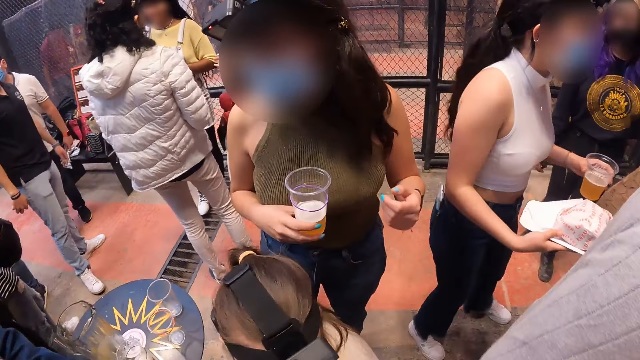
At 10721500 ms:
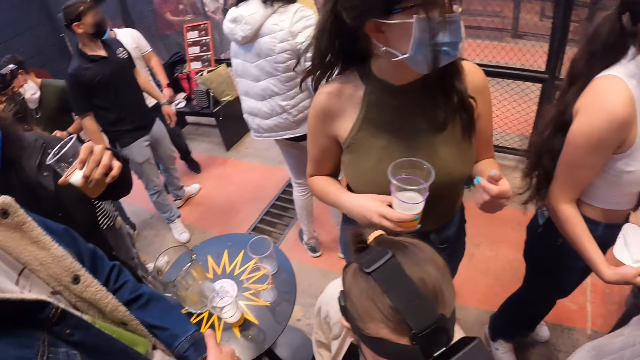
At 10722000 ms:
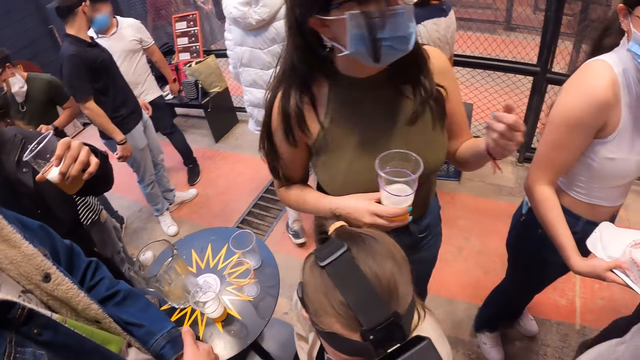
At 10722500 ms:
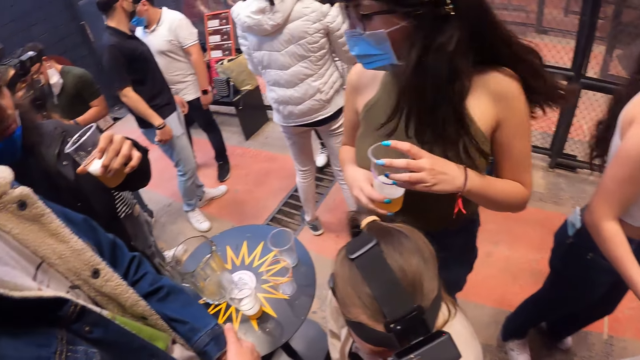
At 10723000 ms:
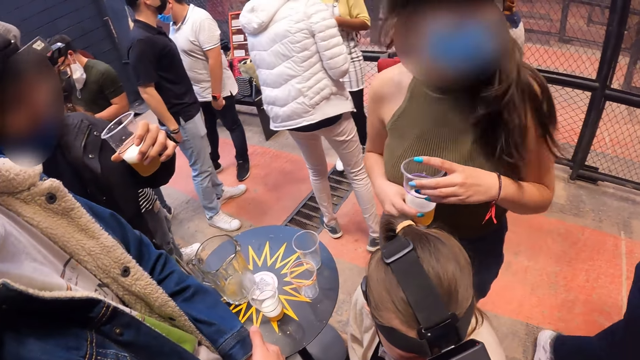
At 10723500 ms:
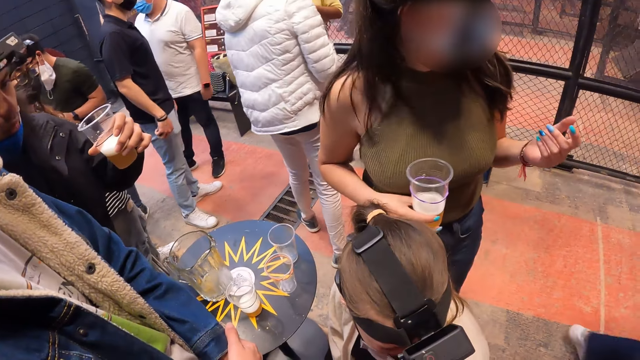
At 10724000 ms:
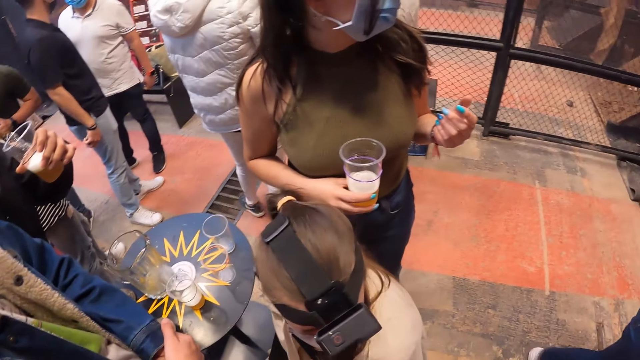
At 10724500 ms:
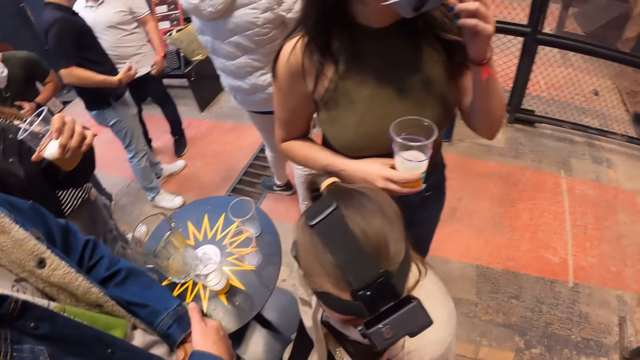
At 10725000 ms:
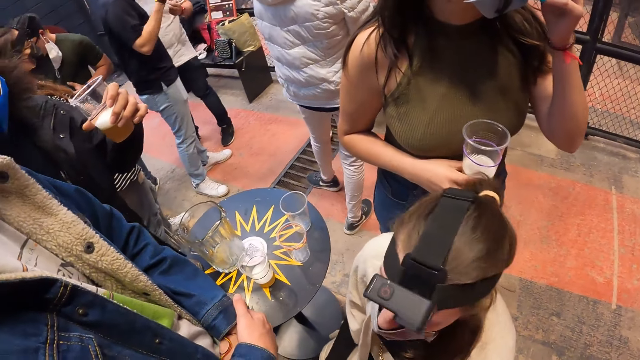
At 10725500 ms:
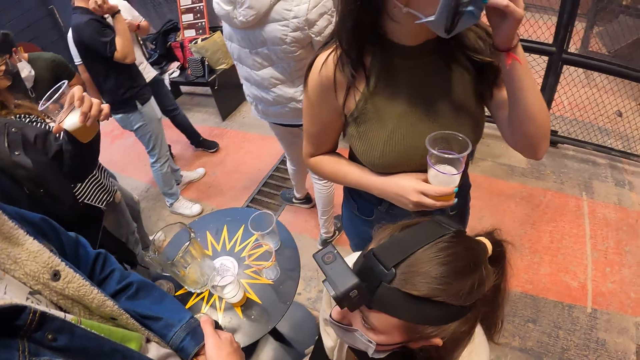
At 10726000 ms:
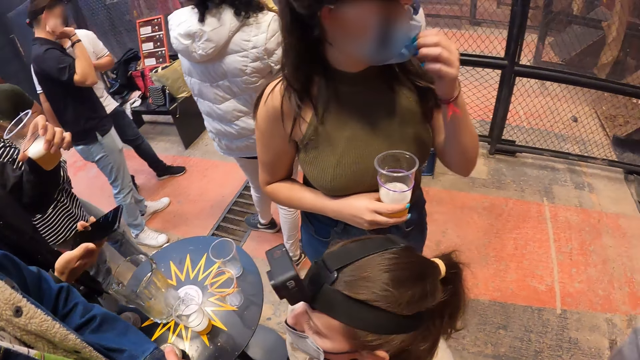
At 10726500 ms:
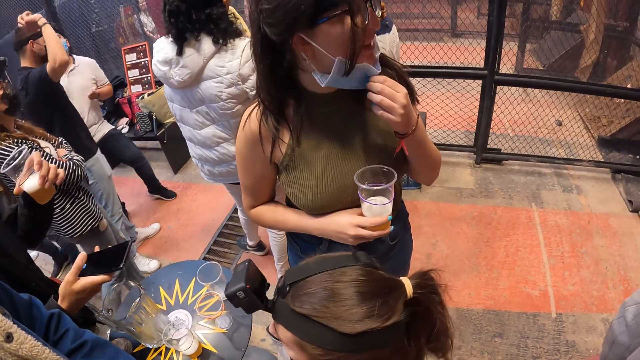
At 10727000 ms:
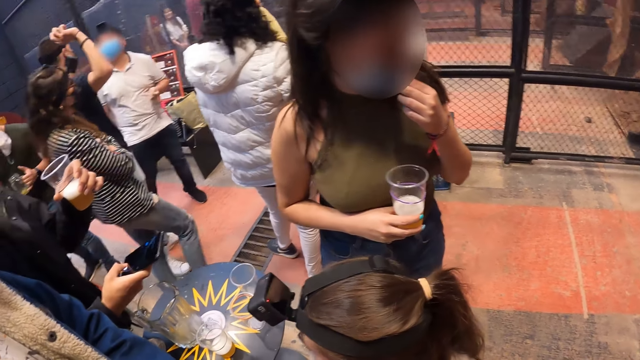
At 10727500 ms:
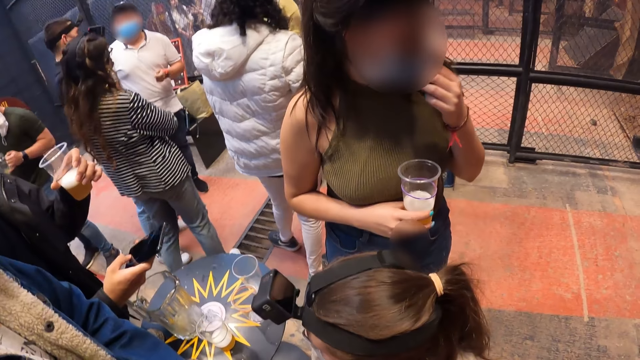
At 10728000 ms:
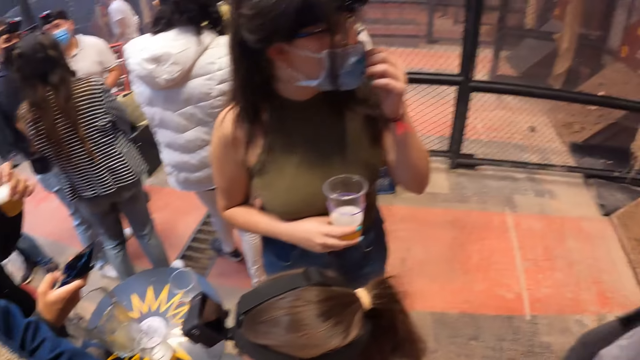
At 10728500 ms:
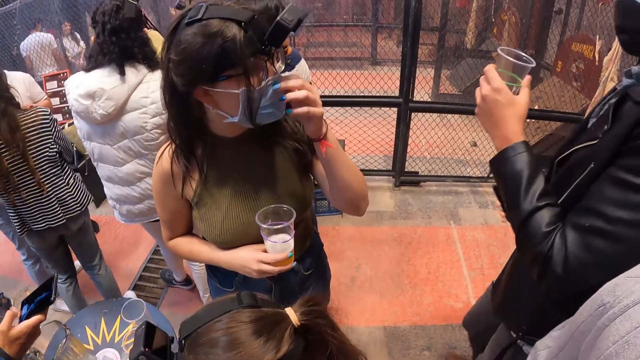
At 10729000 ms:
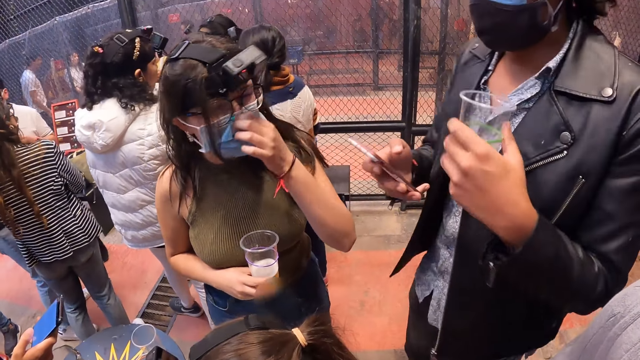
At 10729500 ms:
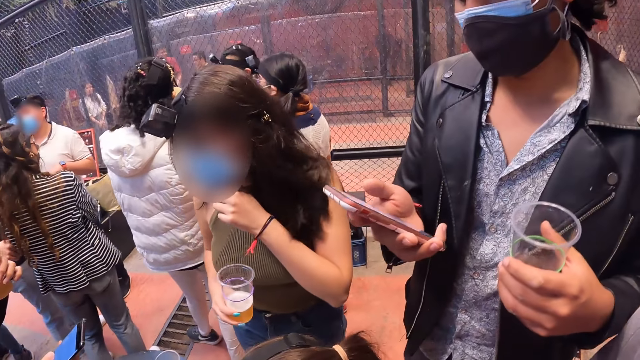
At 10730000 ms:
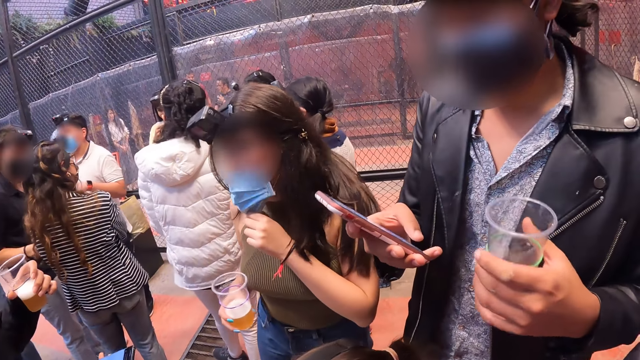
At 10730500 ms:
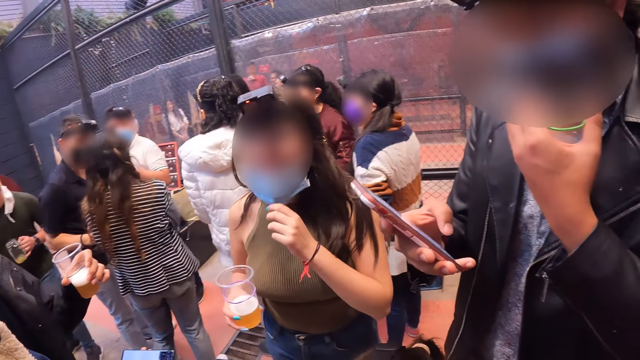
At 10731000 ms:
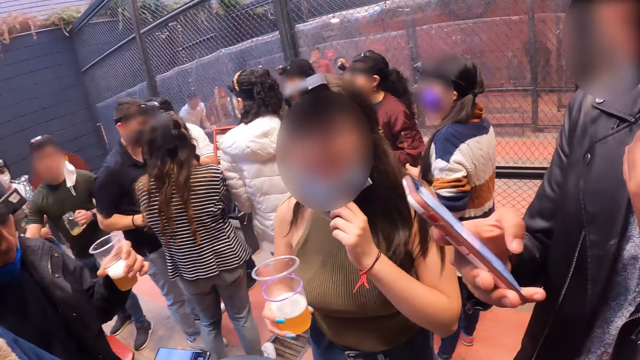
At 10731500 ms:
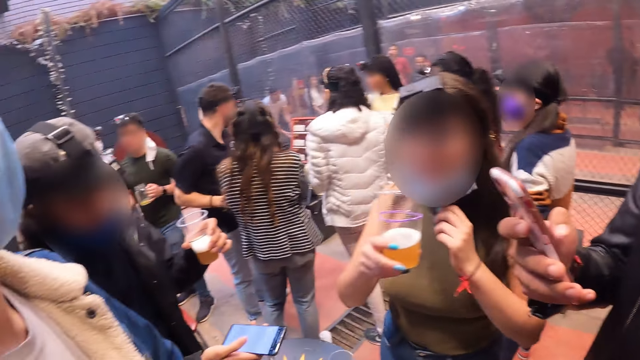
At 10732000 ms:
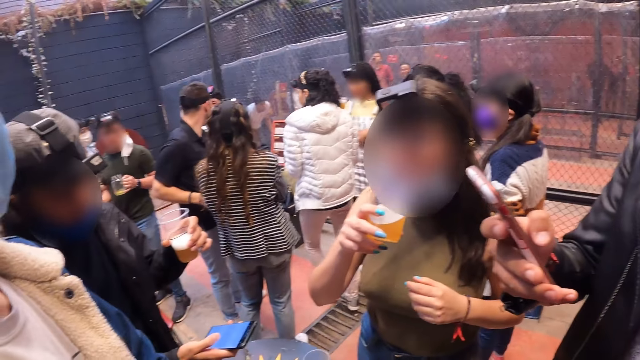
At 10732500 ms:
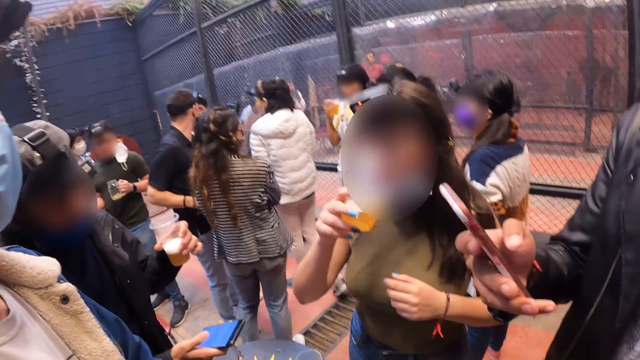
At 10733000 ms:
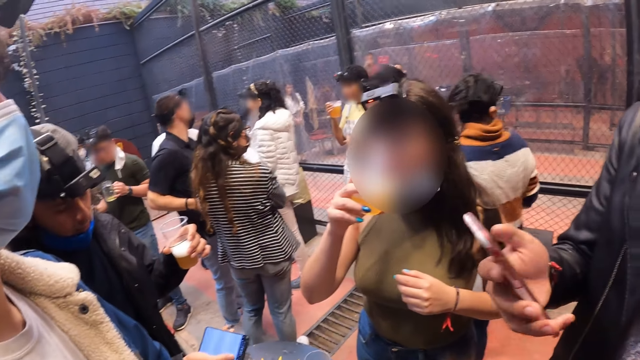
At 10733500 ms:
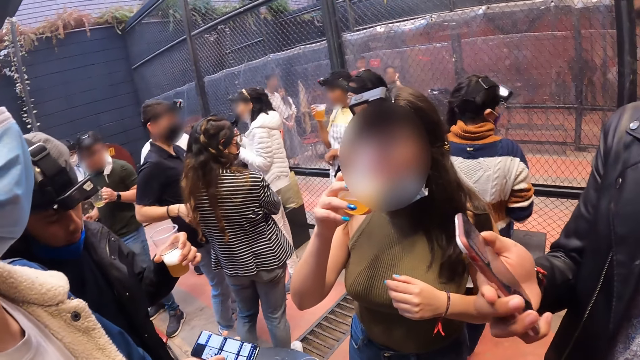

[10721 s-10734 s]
A woman speaks to the group of people. A man operates a phone with his right hand.

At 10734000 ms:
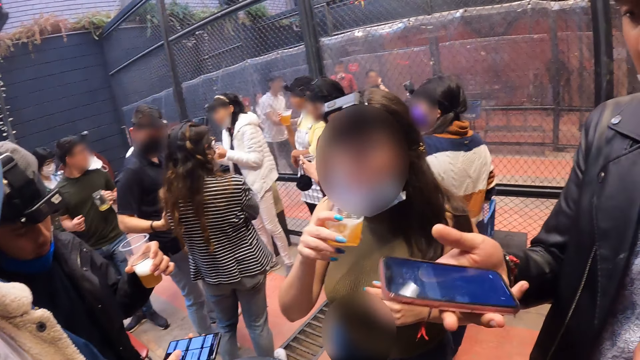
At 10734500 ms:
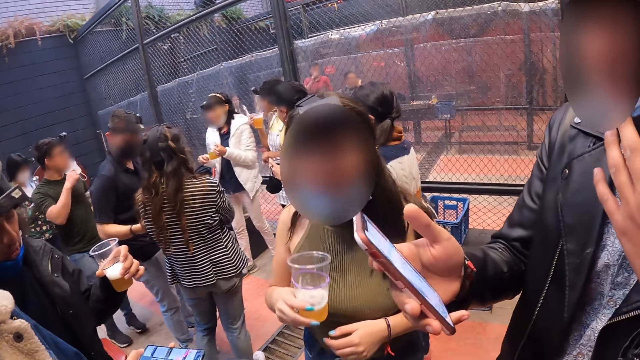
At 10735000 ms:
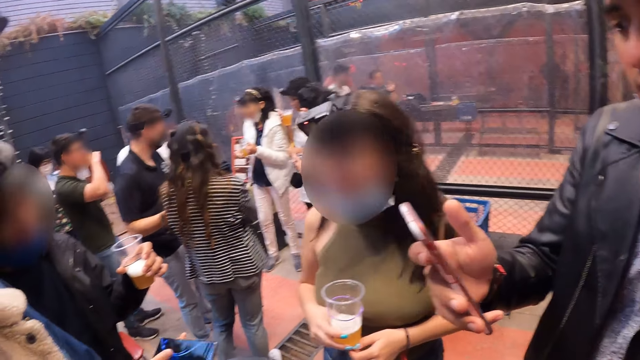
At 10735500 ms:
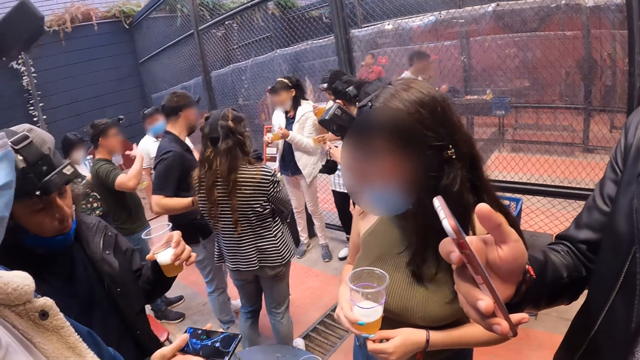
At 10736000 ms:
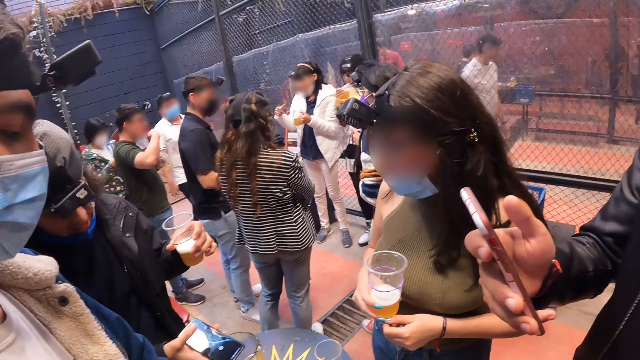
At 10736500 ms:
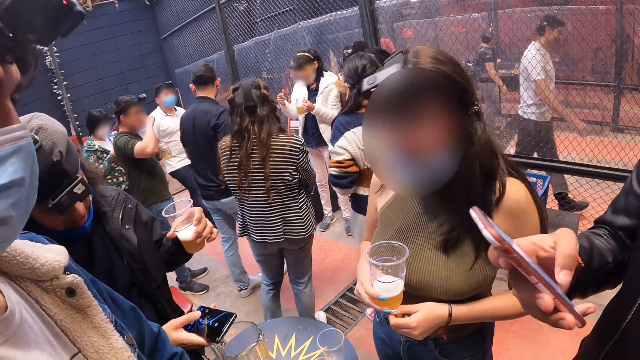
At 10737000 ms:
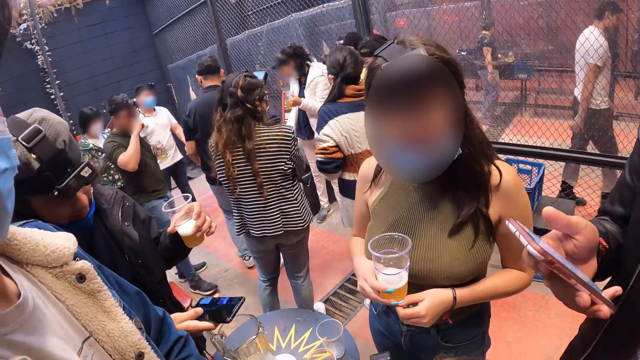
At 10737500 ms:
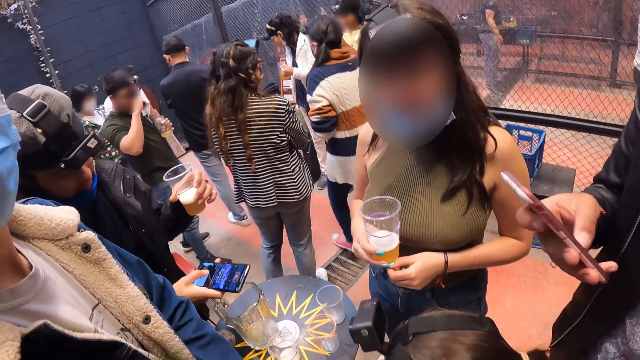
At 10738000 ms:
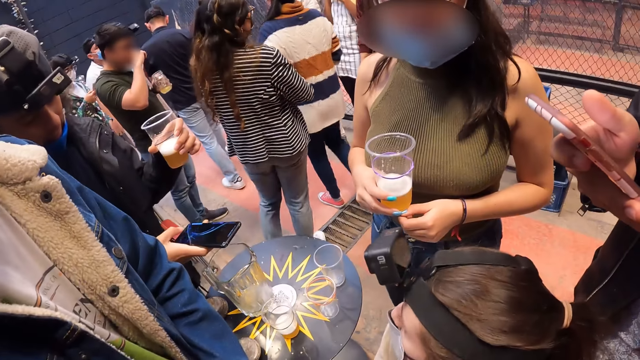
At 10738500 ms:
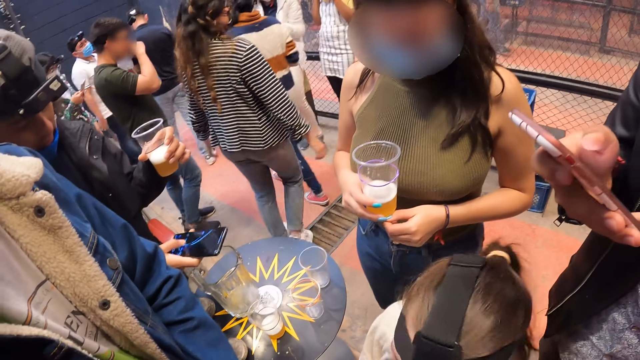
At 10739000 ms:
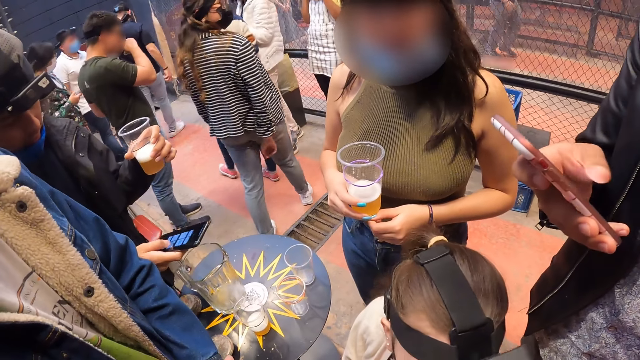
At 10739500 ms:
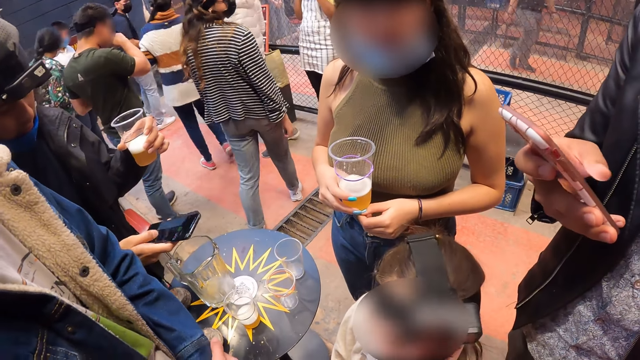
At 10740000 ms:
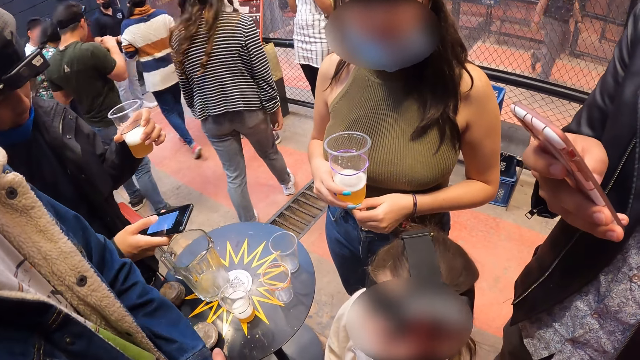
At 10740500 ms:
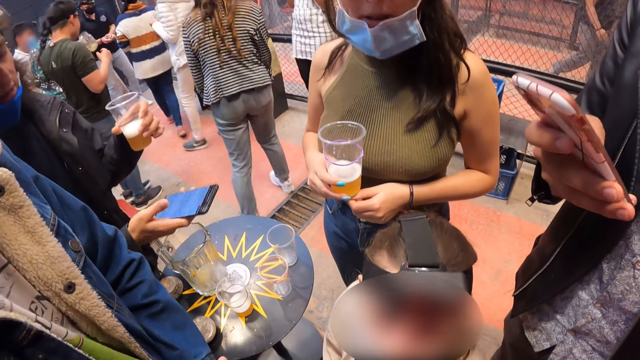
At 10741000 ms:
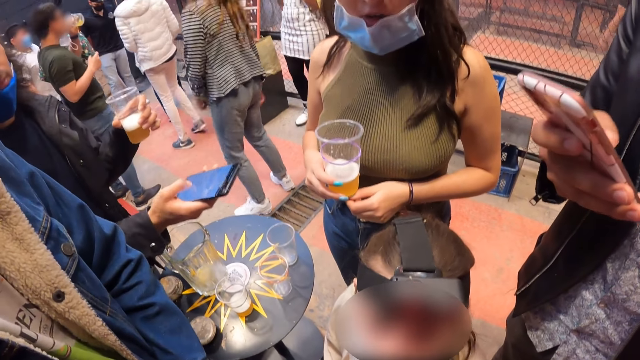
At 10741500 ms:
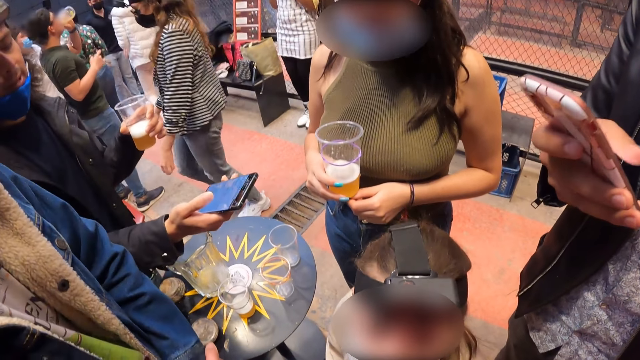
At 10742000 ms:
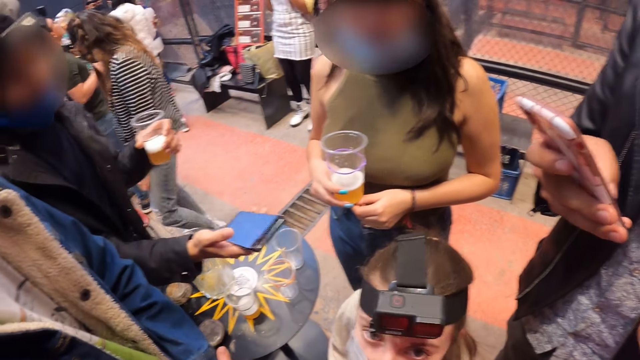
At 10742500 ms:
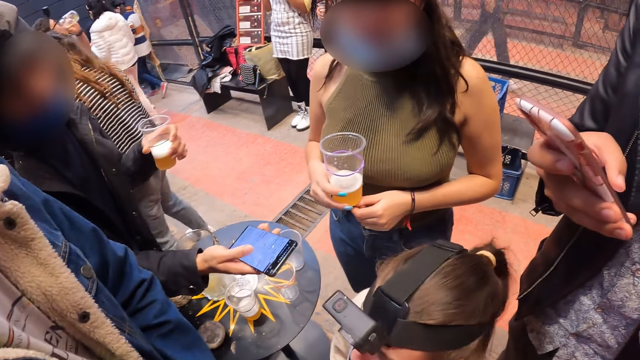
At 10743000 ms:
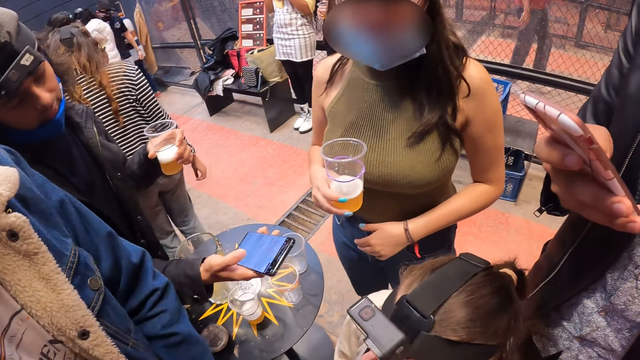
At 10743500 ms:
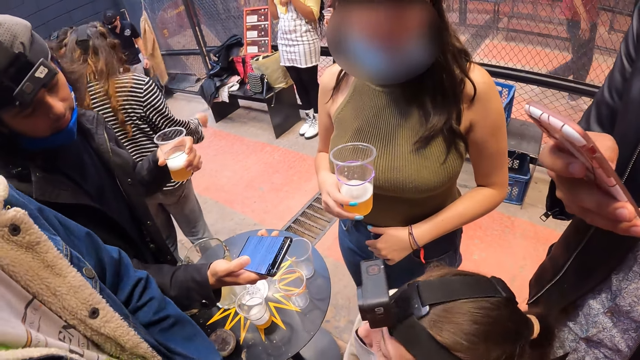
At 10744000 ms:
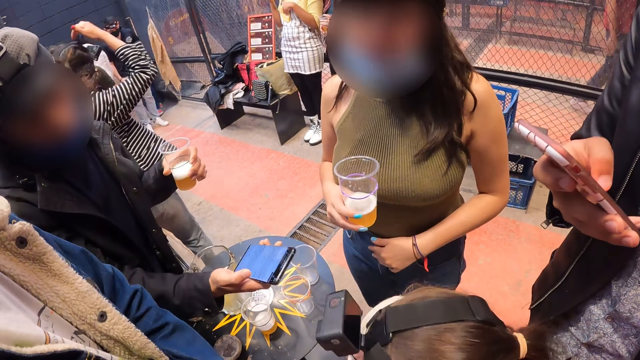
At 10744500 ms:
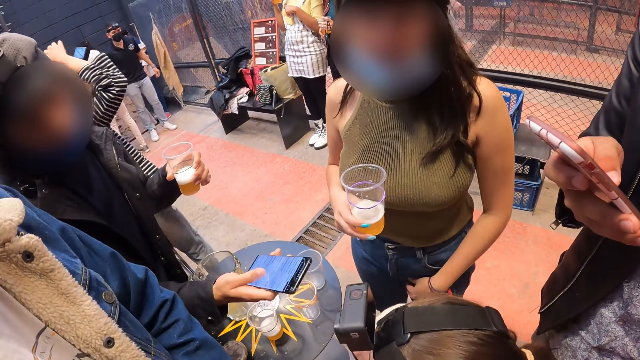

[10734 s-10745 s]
A man holds a phone. The man operates the phone with his right hand. Another man scrolls the phone.
